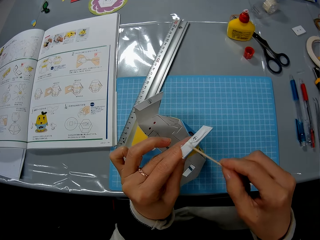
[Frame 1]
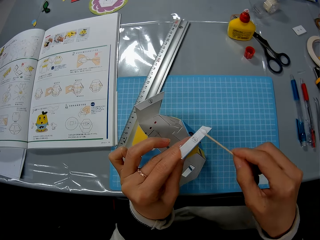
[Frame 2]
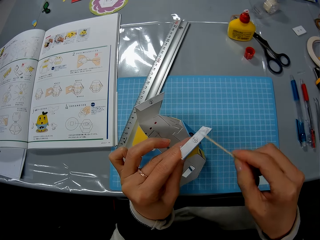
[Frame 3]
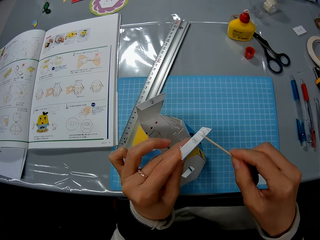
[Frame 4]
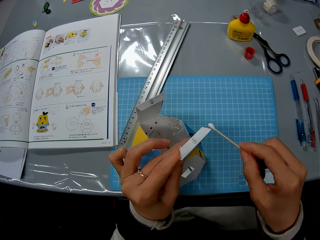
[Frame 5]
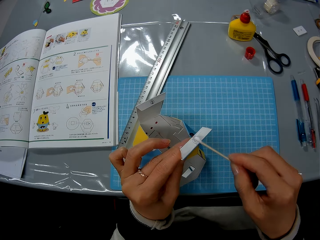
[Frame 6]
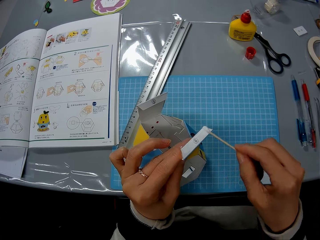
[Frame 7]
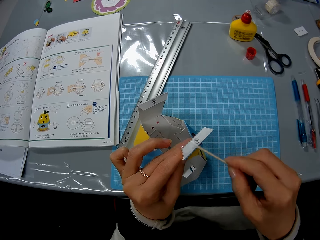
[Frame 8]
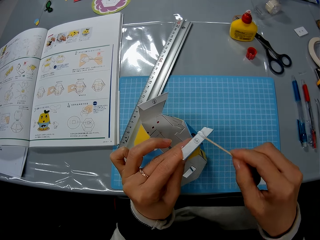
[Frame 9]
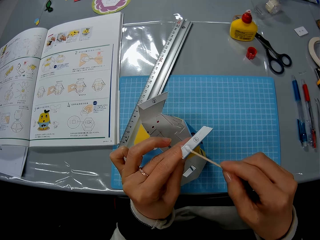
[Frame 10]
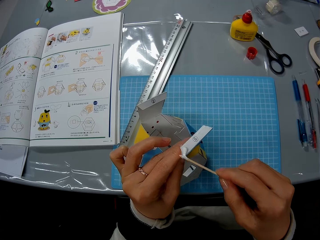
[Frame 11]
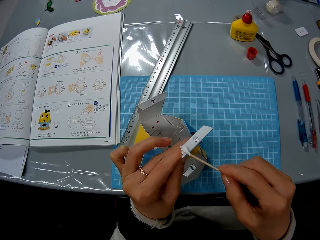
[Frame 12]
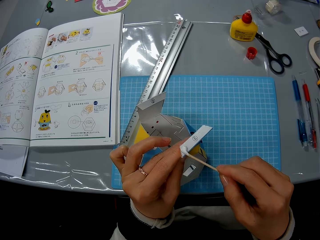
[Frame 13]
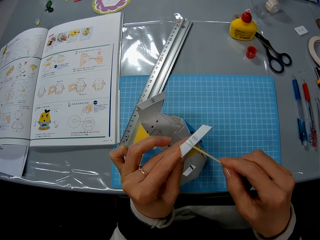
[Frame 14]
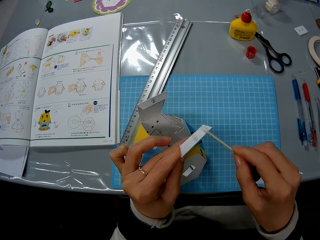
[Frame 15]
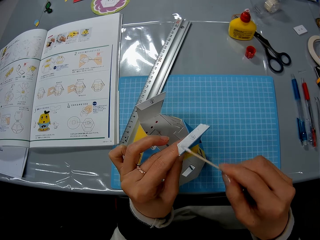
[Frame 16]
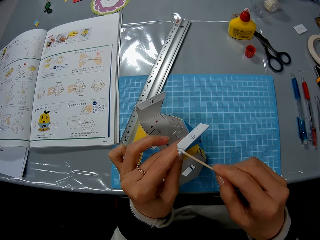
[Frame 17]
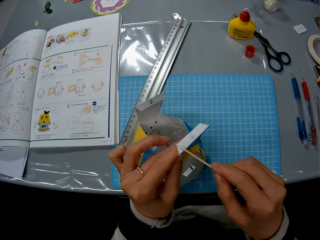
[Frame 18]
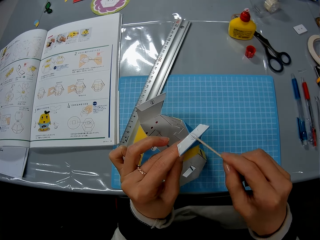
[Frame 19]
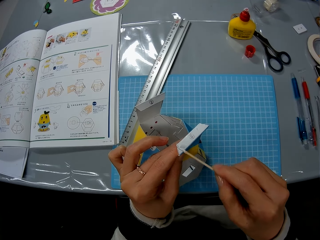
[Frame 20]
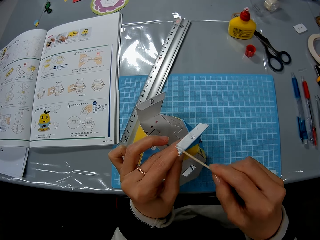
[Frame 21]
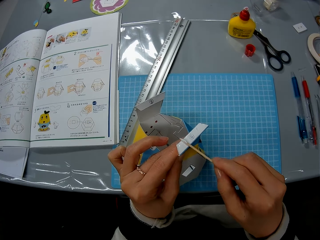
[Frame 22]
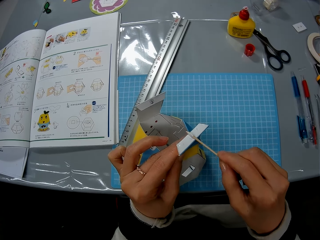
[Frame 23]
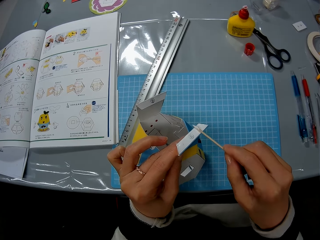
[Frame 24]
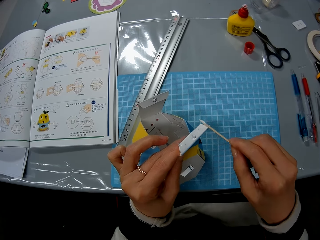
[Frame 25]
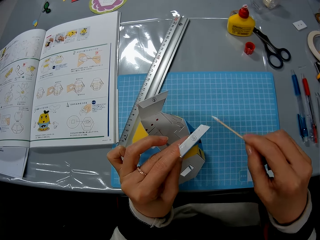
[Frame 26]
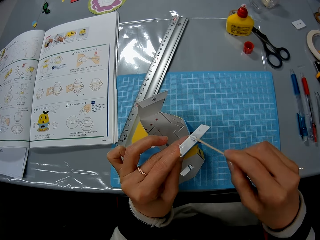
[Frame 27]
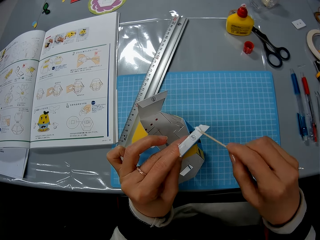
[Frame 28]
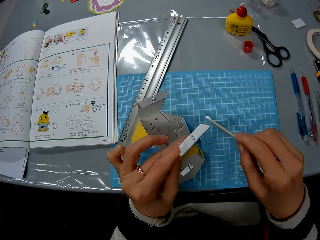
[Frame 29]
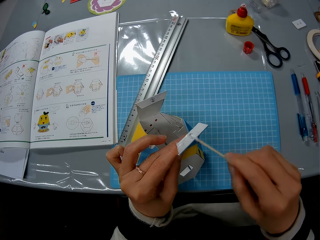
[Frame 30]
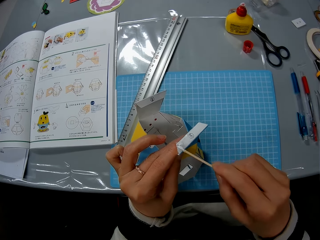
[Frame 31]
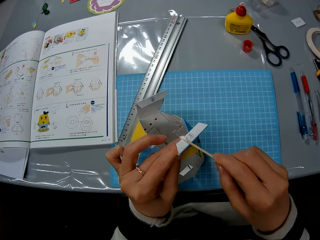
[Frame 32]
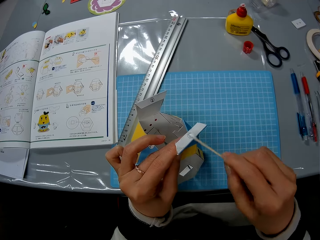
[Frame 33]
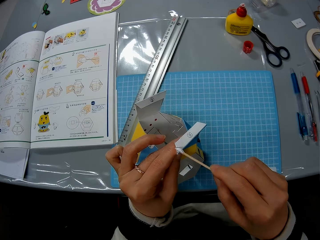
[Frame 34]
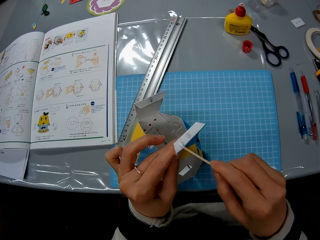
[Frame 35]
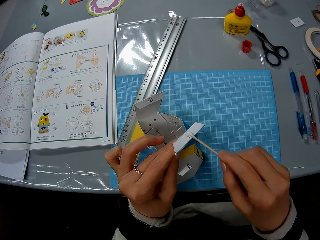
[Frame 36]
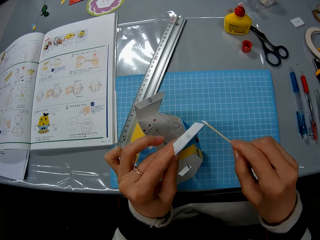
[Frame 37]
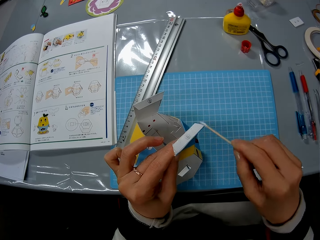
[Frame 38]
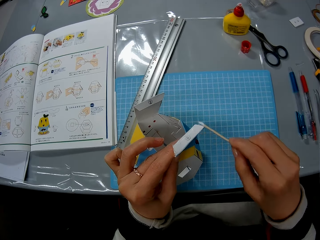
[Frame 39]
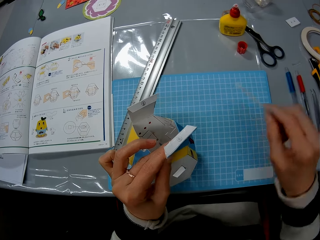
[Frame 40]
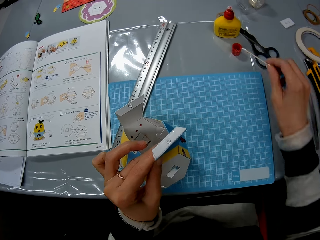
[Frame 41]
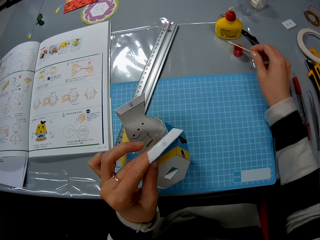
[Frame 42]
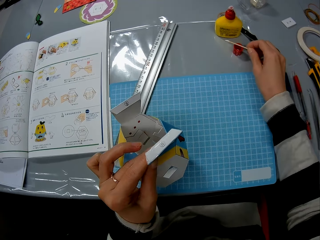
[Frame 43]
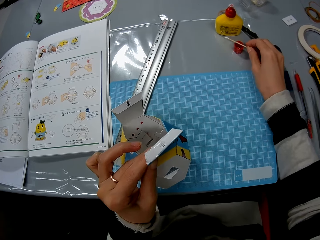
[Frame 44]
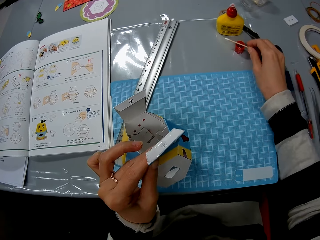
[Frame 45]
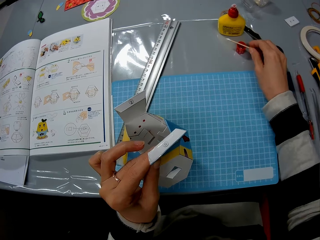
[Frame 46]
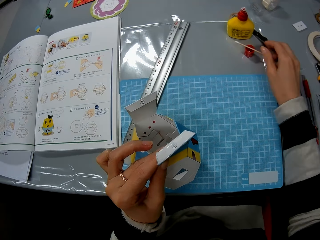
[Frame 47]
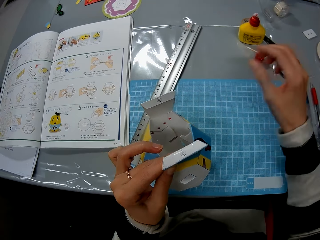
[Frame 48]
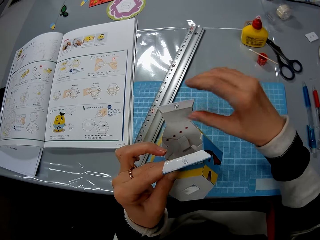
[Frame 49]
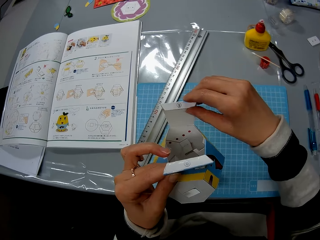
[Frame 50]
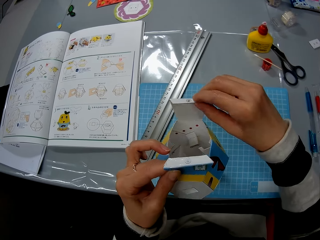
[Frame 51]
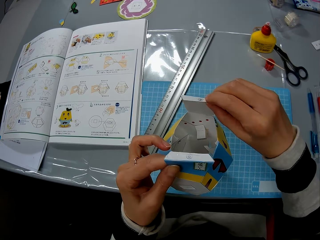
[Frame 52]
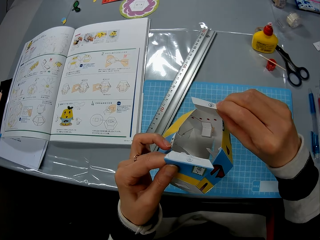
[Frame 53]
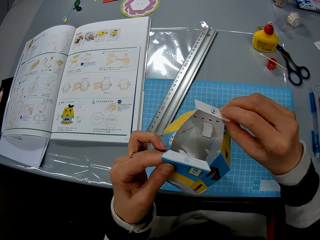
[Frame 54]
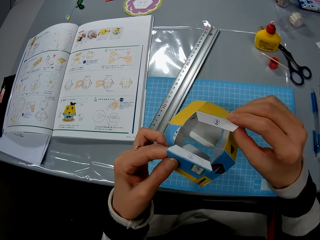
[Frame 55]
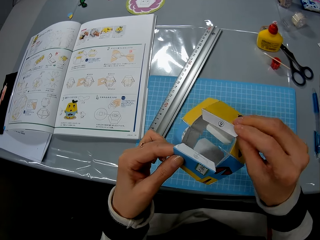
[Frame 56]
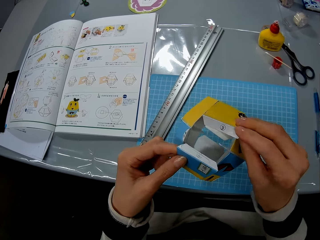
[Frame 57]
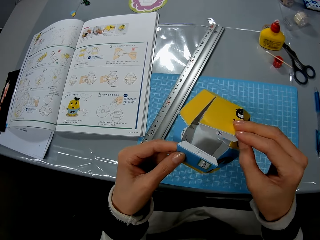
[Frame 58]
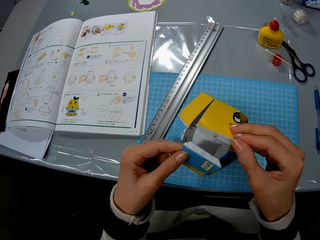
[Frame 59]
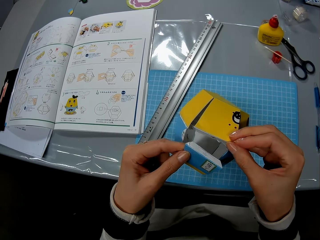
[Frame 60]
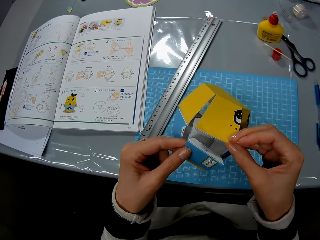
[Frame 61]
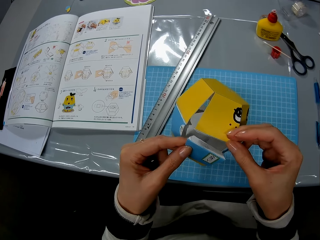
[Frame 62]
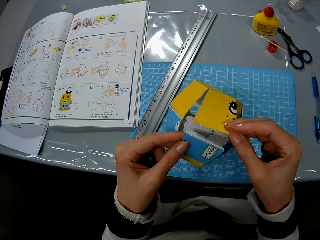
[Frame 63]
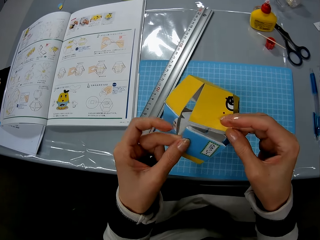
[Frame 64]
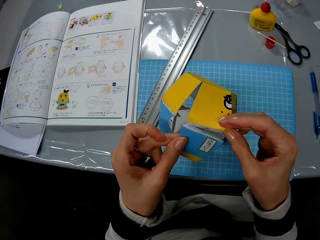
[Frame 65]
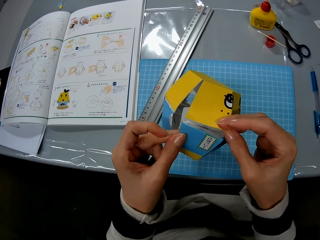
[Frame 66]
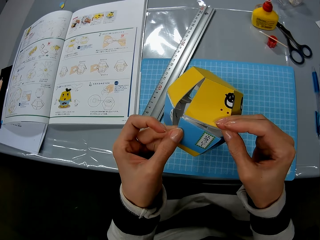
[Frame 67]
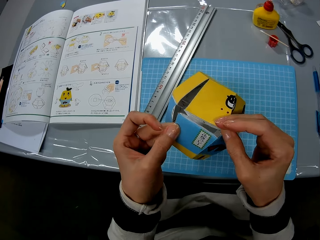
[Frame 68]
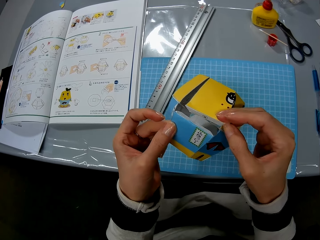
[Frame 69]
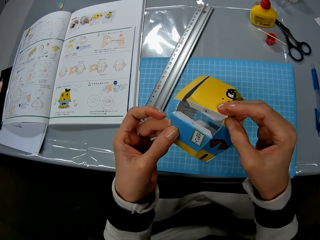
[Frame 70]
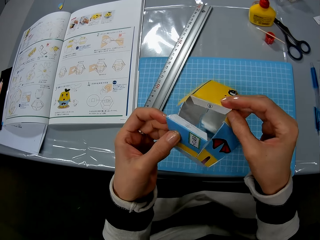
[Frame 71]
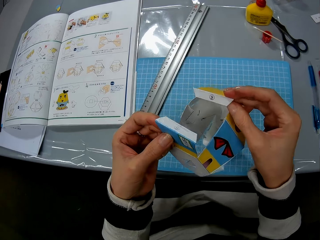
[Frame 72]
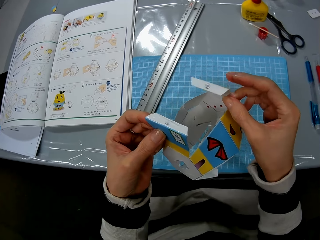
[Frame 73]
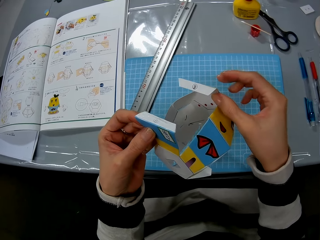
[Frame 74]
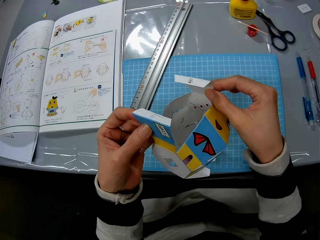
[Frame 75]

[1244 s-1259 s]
The camera wearer uses the stick to spread the glue on the paper. They drop the wooden stick on the table. They hold the model. They glue the paper craft together.

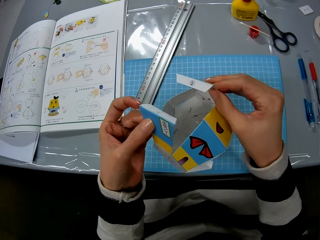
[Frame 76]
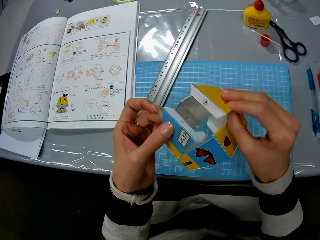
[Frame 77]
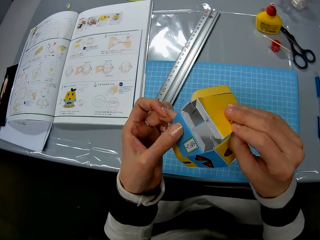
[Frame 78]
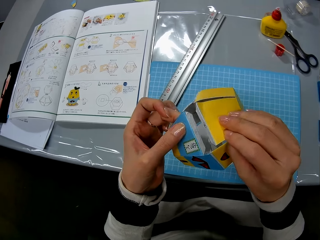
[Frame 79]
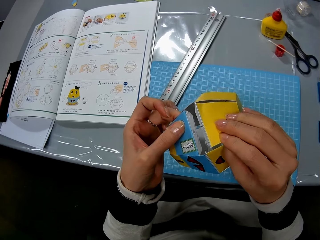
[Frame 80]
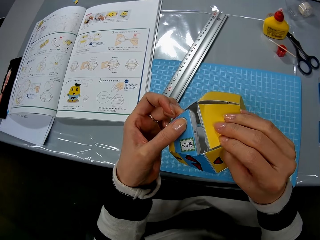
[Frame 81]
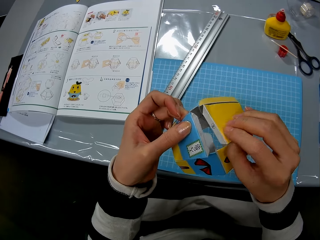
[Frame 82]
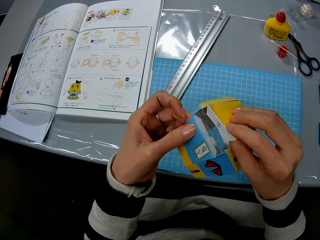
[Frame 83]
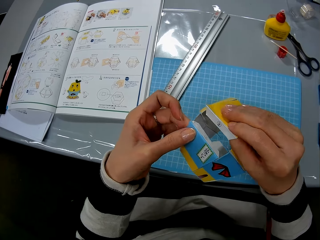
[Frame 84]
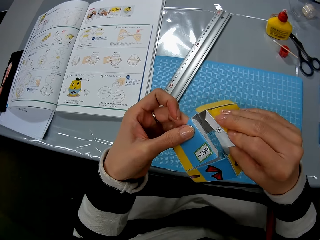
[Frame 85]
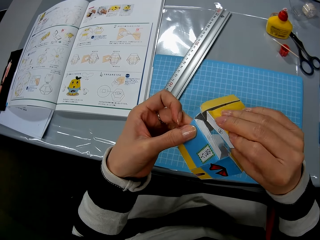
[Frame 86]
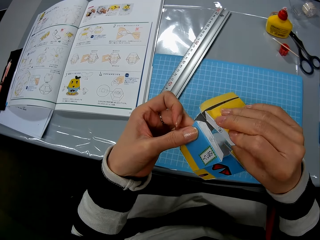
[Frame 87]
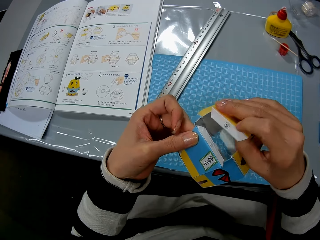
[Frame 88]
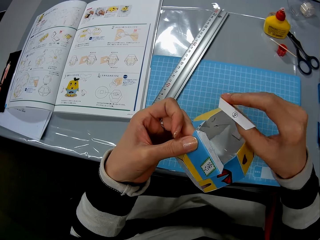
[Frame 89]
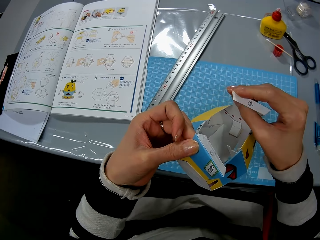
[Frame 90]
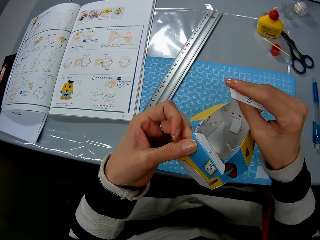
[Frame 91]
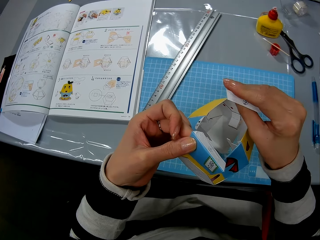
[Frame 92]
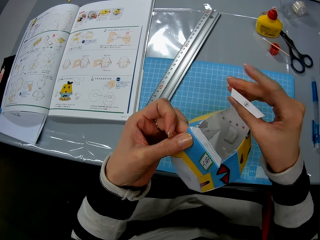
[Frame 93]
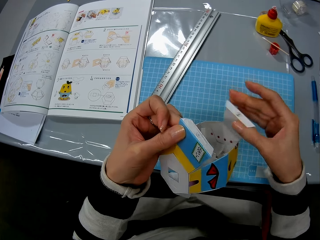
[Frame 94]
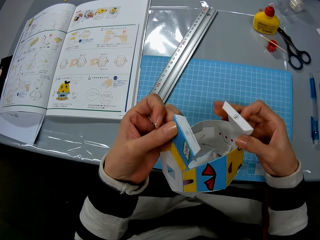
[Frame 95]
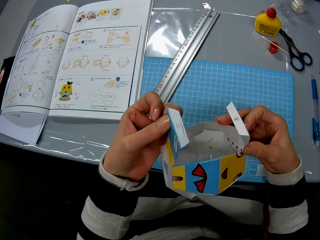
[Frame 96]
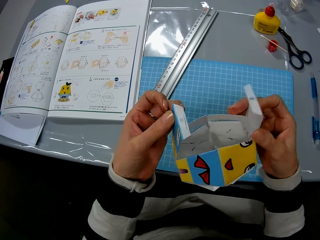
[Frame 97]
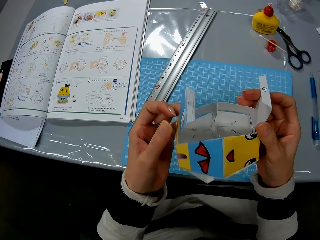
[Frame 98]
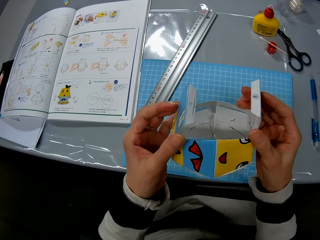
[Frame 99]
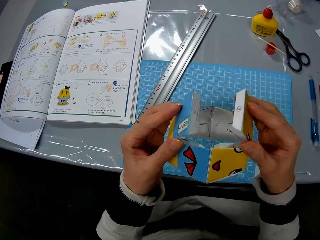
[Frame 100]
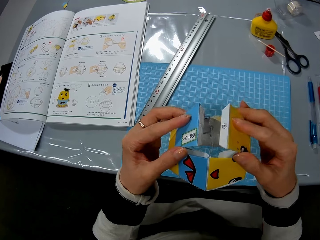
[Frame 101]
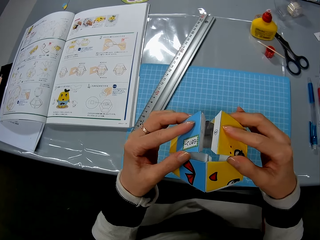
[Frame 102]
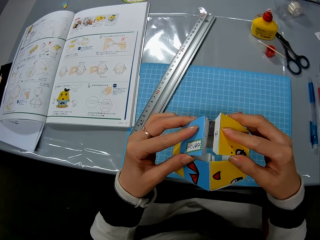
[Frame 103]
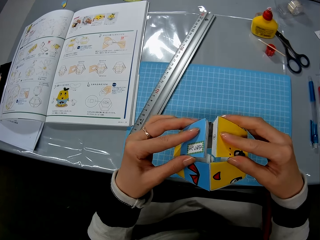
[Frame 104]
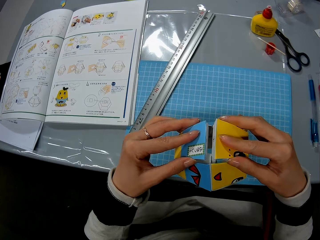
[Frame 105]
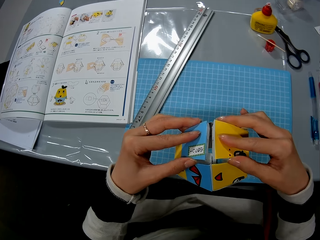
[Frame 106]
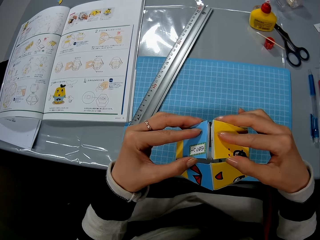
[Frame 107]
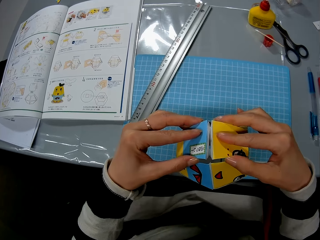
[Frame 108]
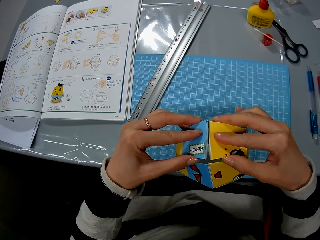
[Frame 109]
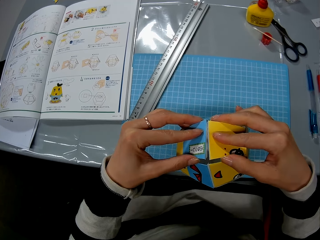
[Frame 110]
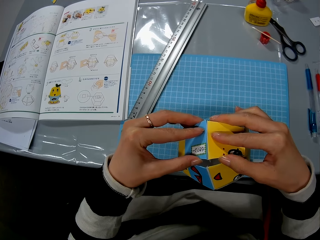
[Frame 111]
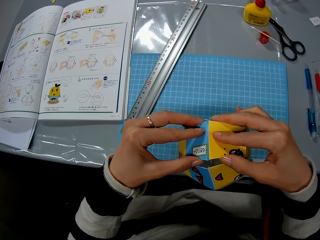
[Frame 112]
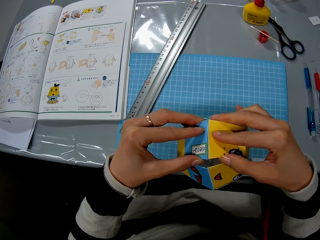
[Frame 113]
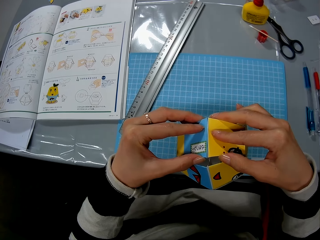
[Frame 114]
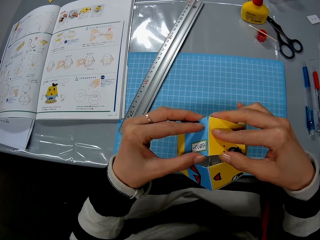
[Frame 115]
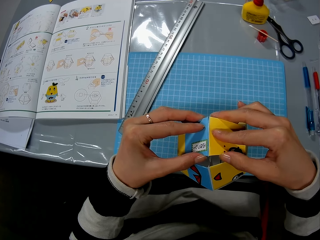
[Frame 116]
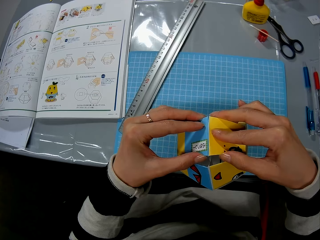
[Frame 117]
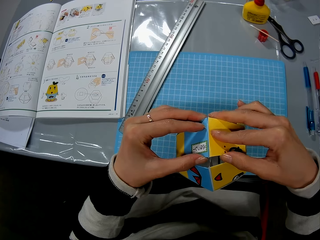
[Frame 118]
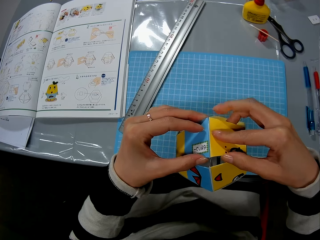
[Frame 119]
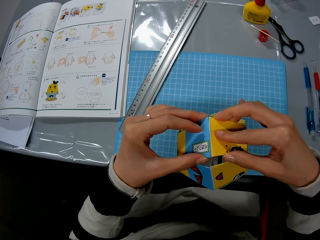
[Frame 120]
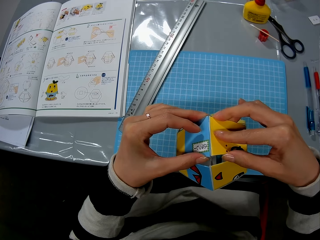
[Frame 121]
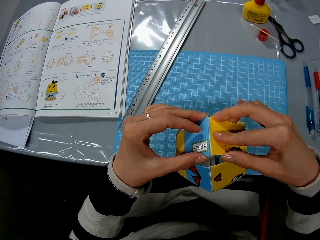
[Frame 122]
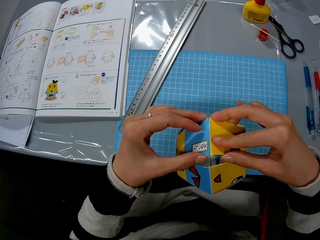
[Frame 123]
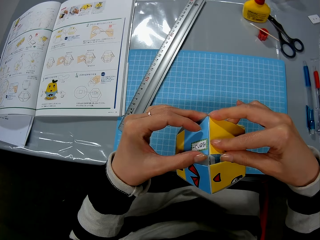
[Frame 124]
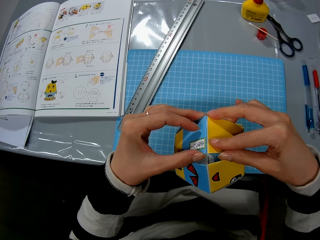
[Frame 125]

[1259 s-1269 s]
The camera wearer connects the model piece.
